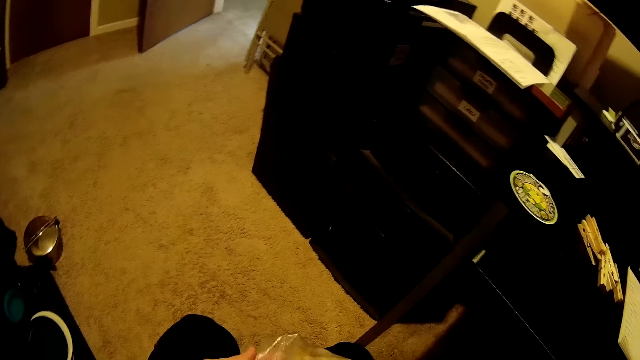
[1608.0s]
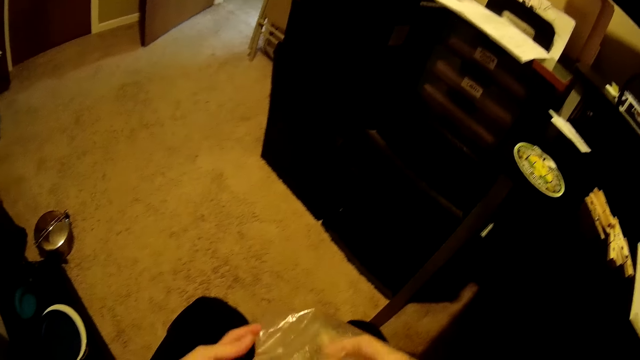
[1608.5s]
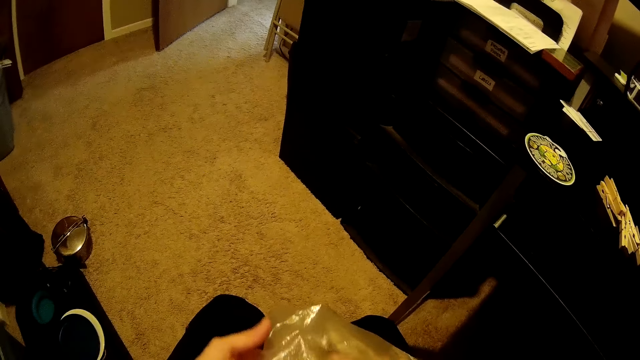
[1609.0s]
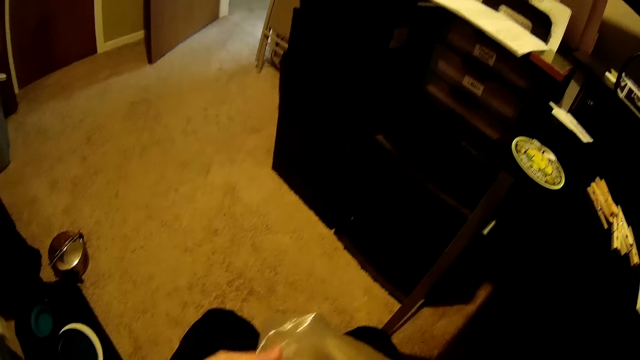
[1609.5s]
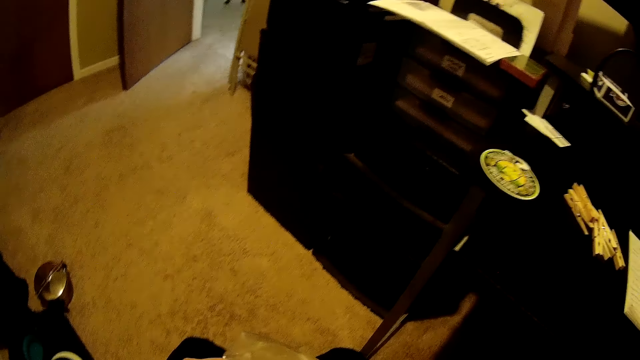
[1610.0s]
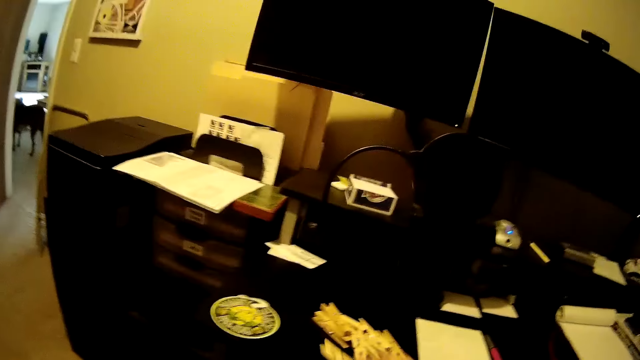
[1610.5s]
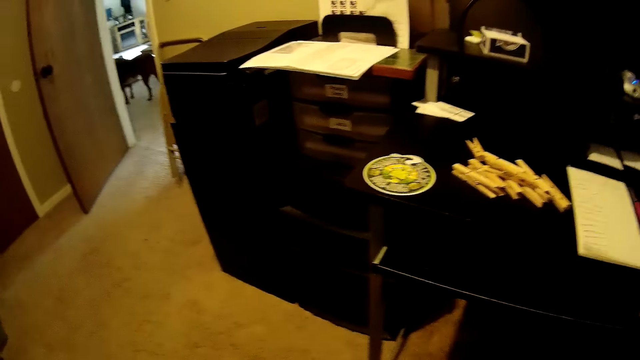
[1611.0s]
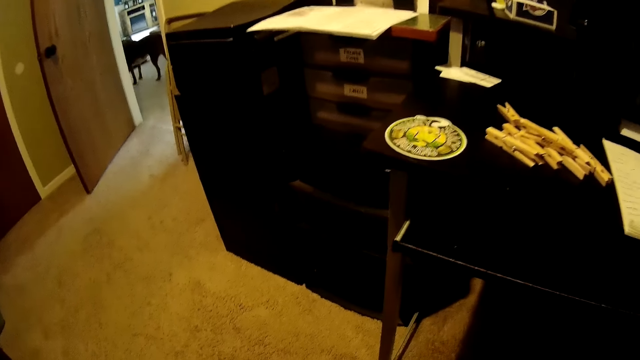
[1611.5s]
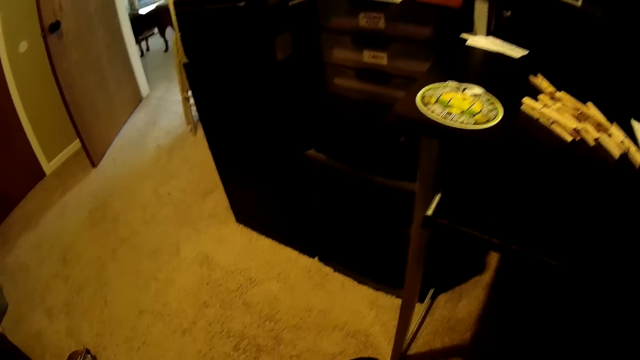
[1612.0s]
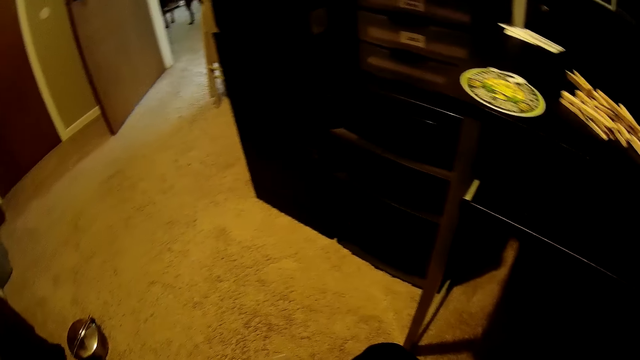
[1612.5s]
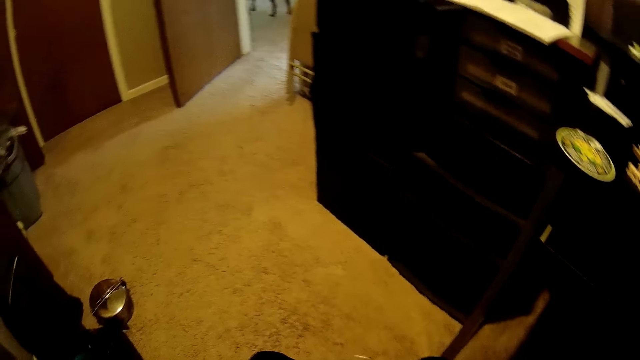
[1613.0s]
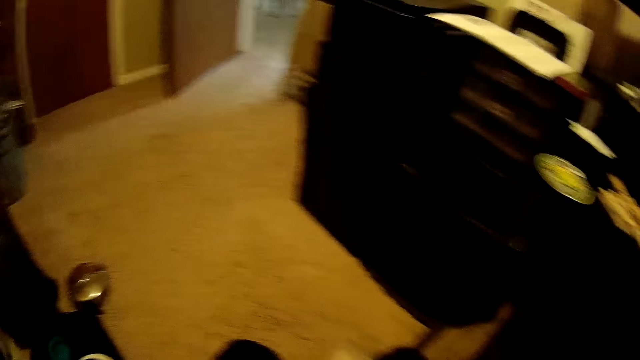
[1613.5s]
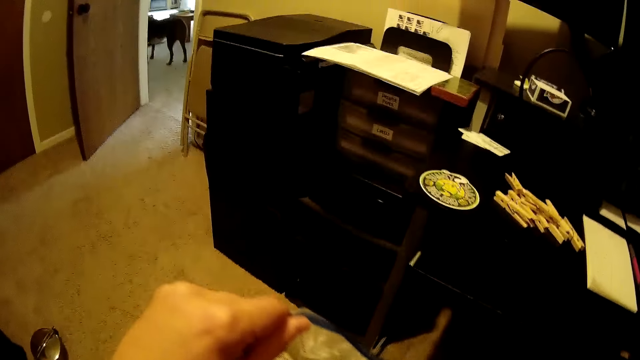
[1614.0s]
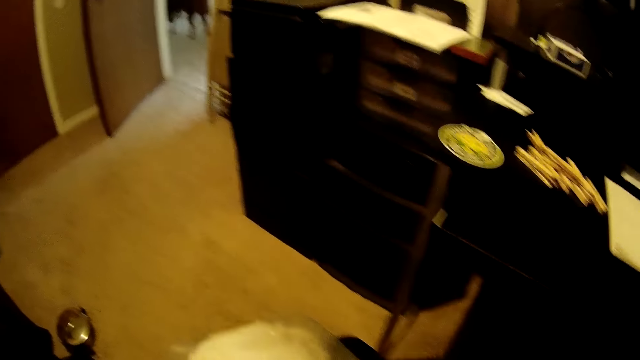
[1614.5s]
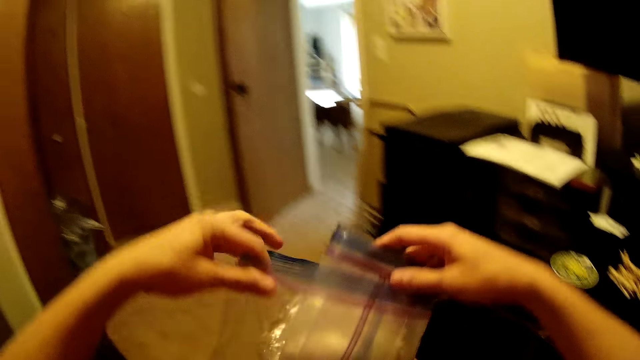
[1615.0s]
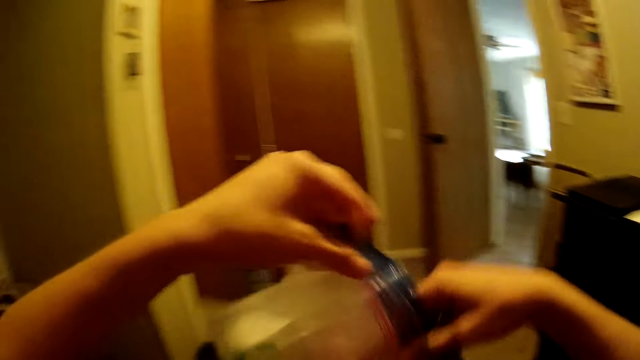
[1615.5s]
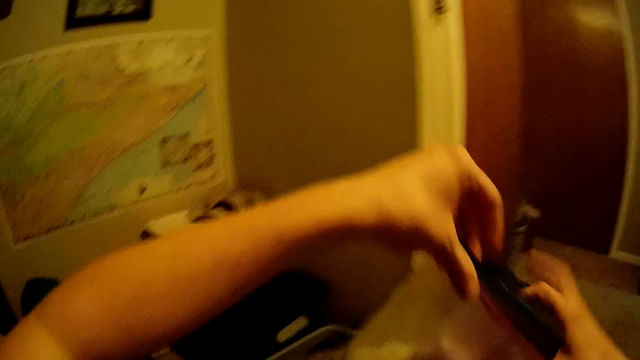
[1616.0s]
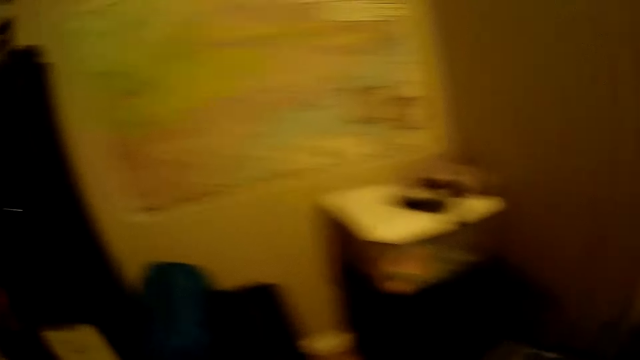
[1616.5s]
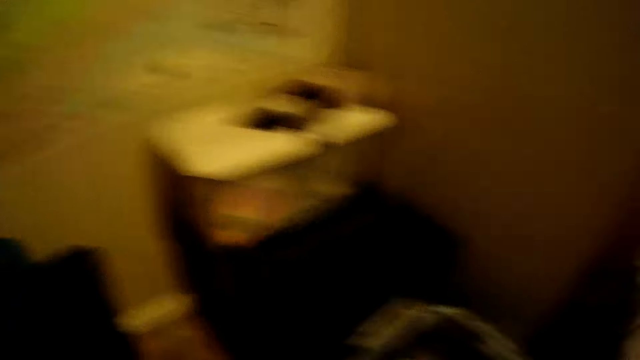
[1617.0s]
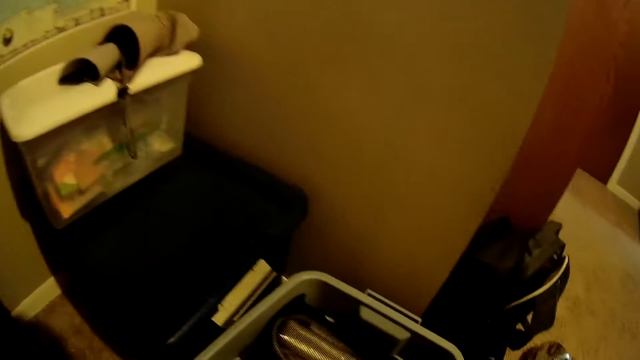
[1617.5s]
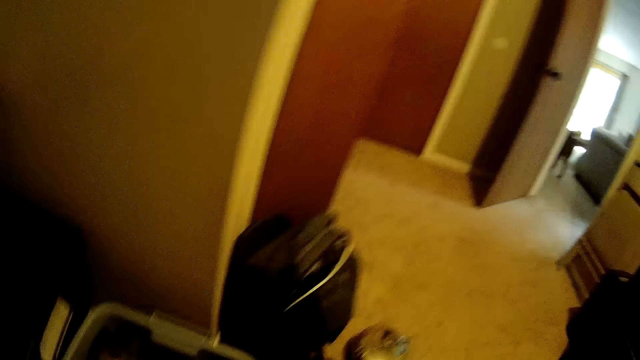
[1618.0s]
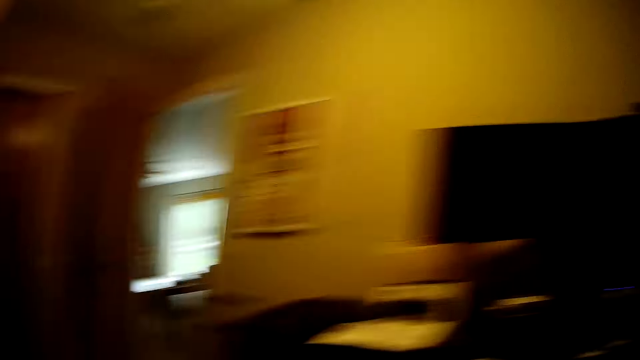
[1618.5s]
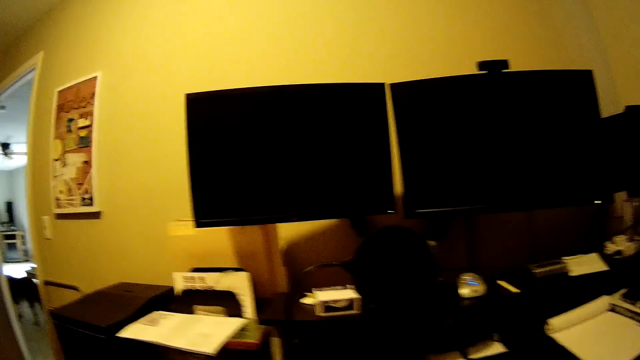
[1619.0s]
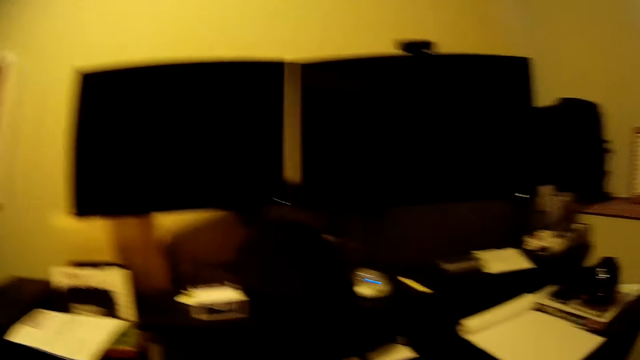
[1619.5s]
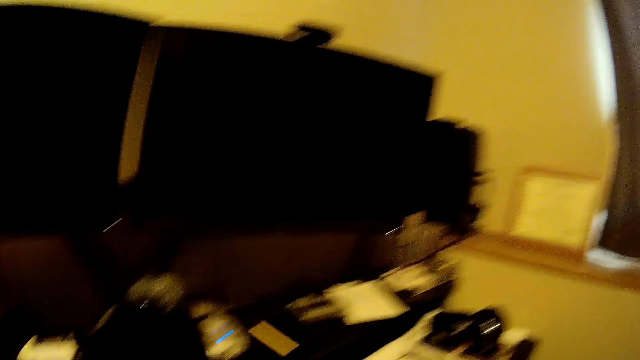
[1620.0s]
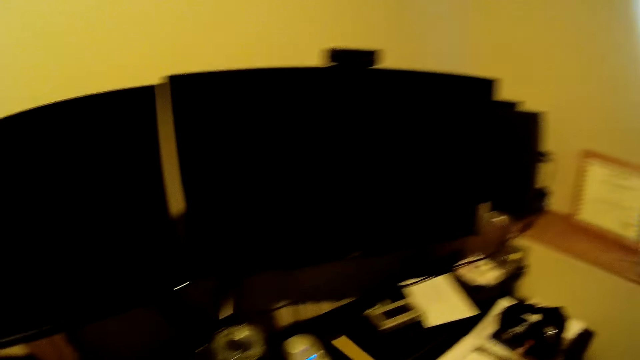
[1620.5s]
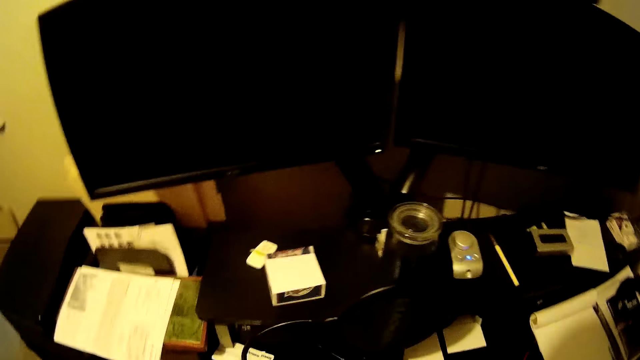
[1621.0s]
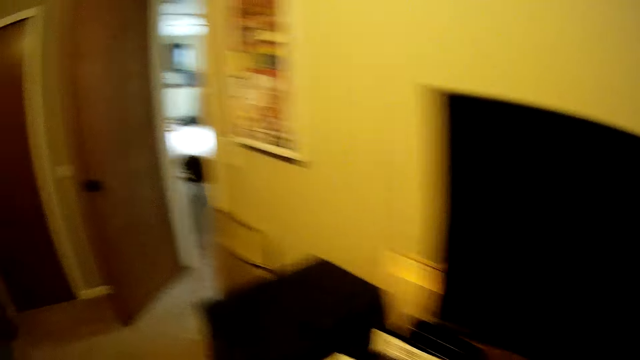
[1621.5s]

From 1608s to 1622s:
The camera wearer opens the papers. They put the pegs on the table. They fold the paper. They put the paper in the container.

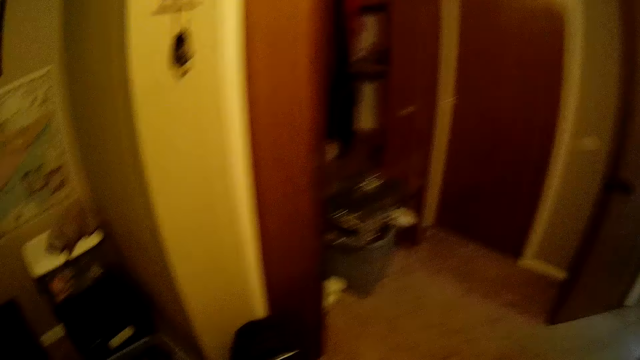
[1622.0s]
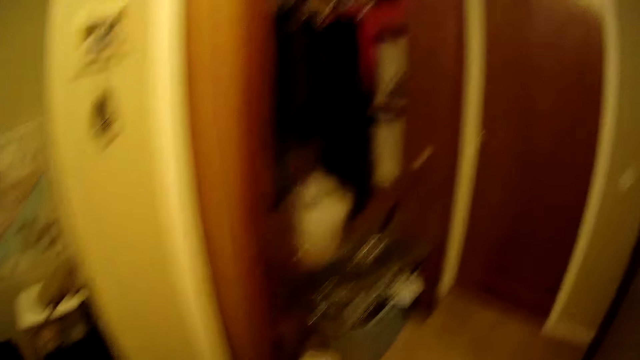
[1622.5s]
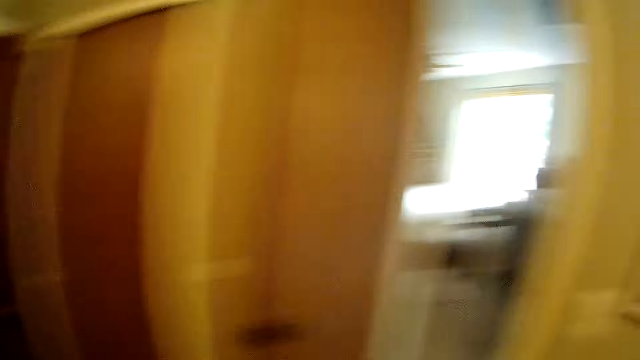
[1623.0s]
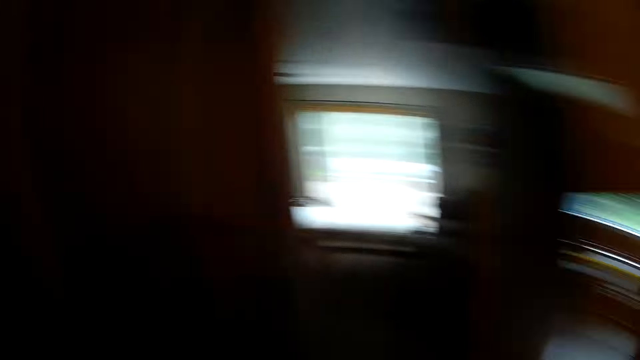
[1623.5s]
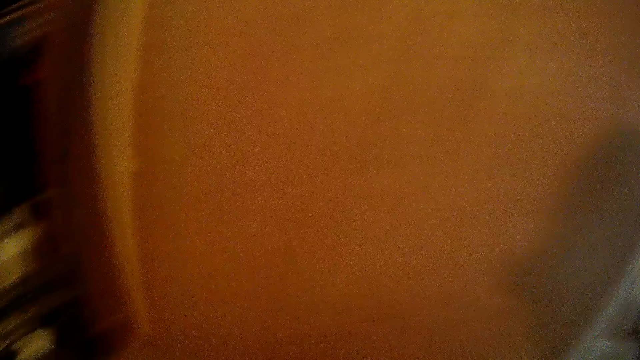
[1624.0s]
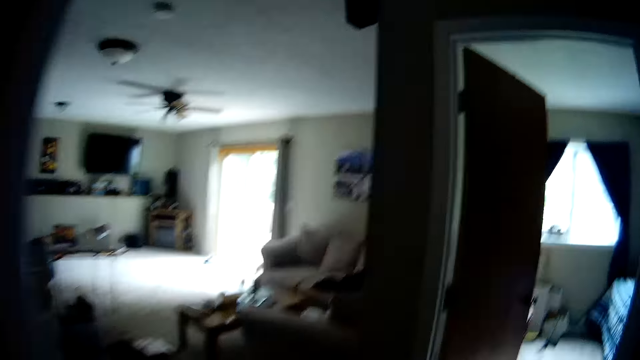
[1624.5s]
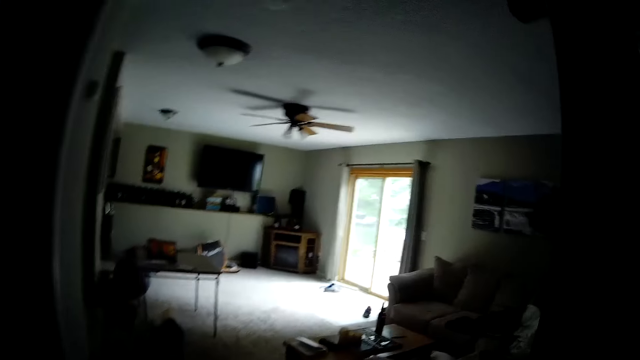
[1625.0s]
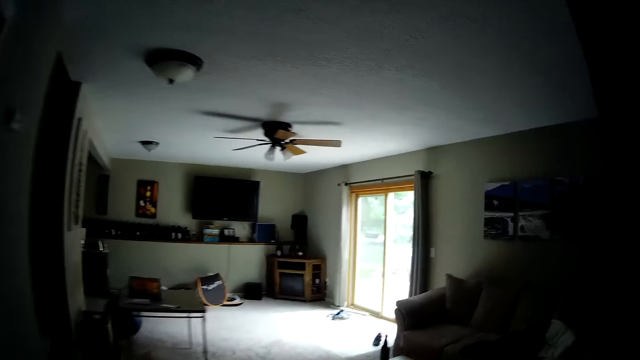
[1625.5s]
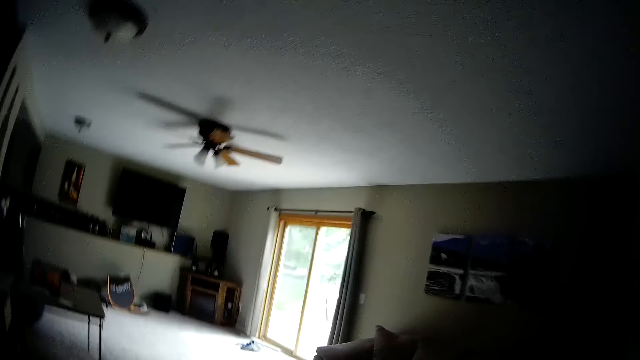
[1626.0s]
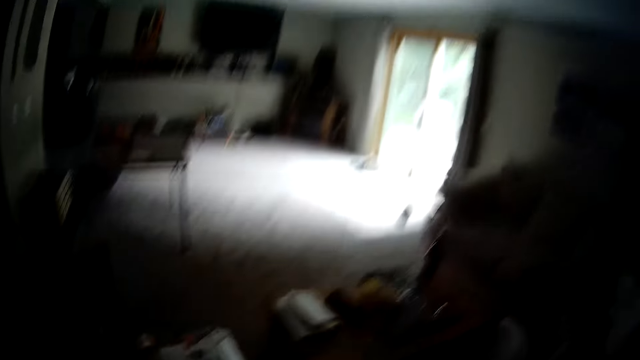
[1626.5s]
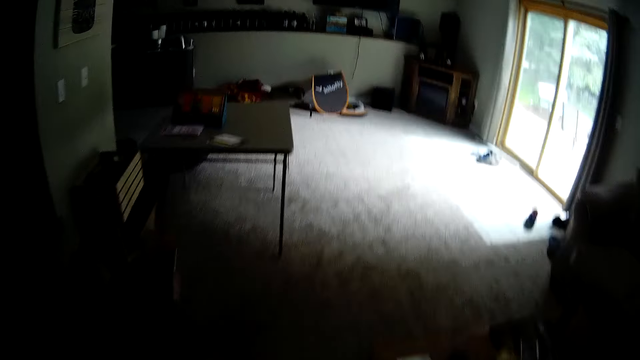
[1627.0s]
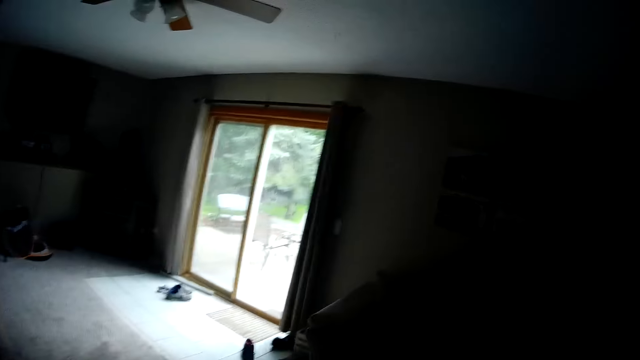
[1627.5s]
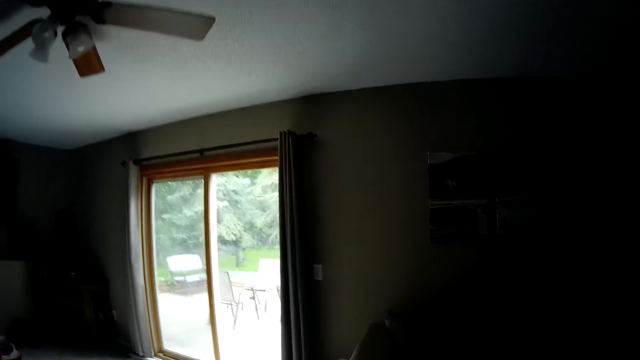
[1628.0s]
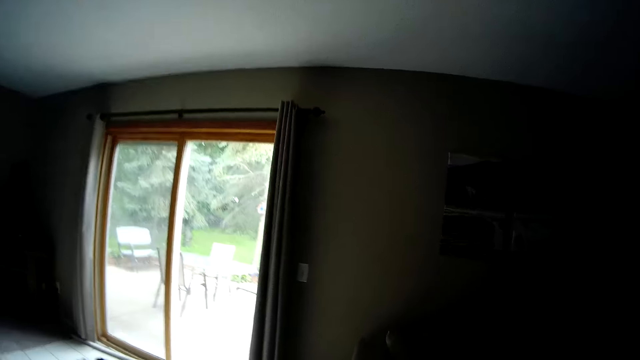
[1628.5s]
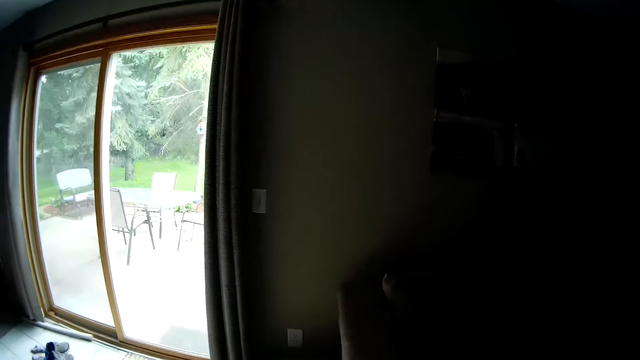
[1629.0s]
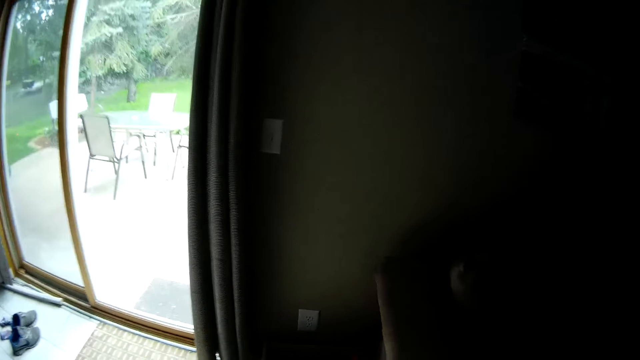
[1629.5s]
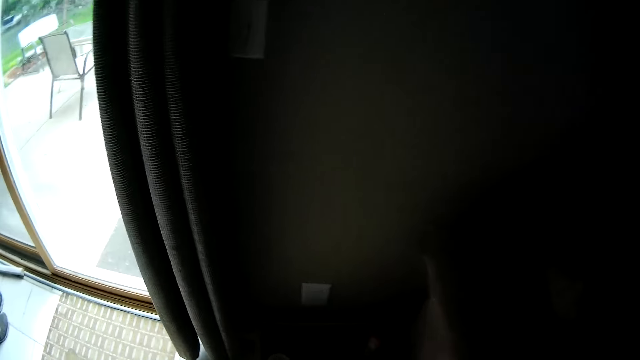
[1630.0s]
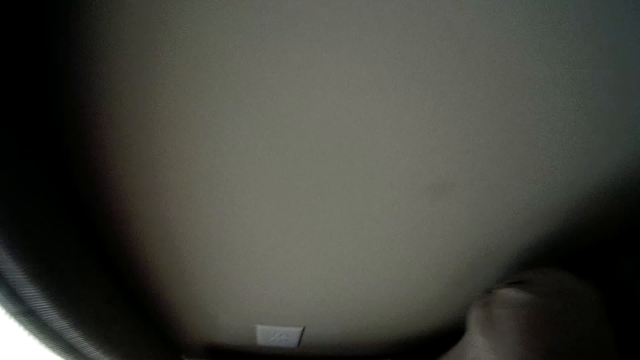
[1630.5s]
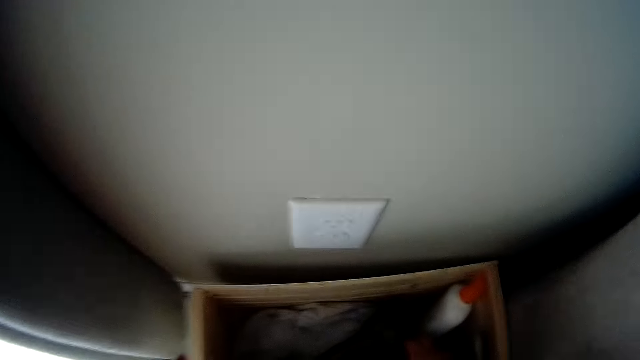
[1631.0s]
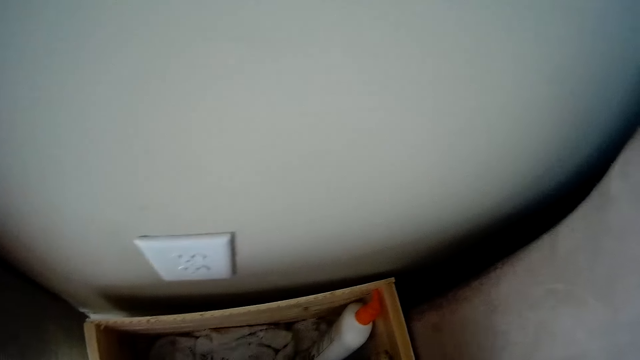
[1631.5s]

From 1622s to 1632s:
The camera wearer walks around the room. They walk towards a room.
